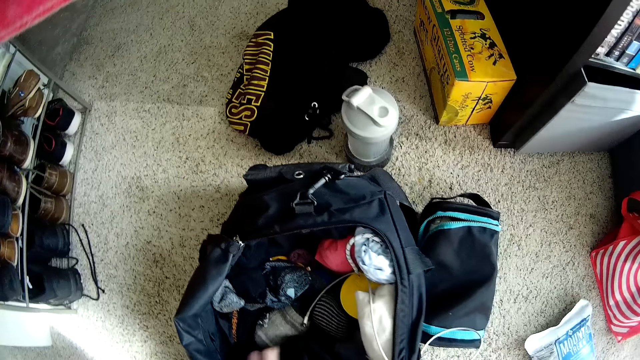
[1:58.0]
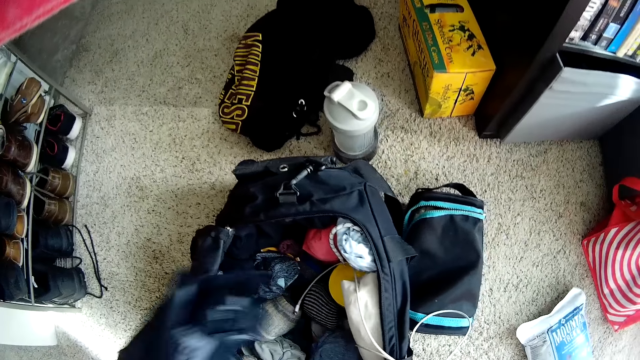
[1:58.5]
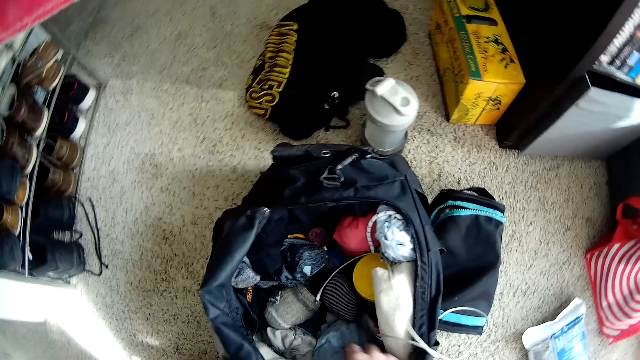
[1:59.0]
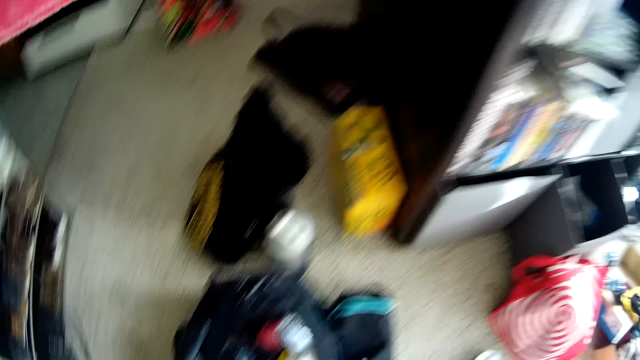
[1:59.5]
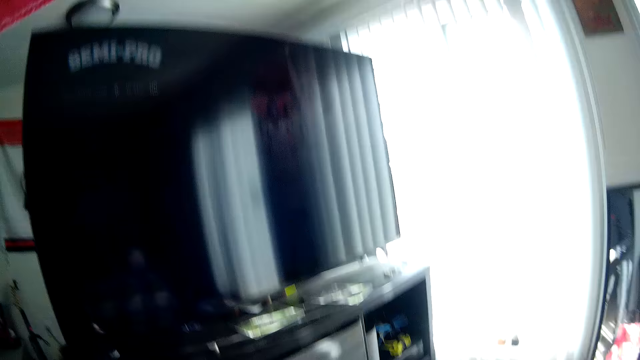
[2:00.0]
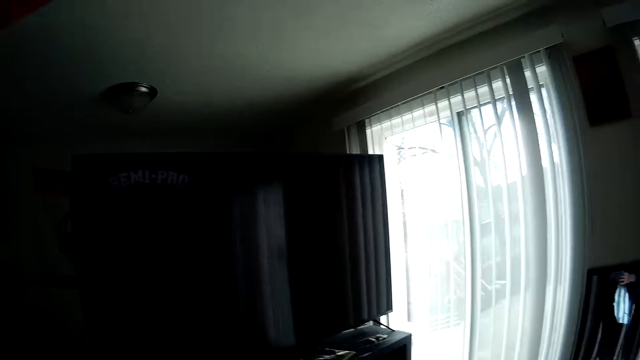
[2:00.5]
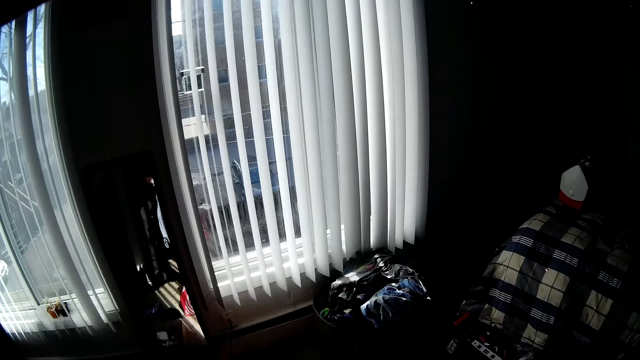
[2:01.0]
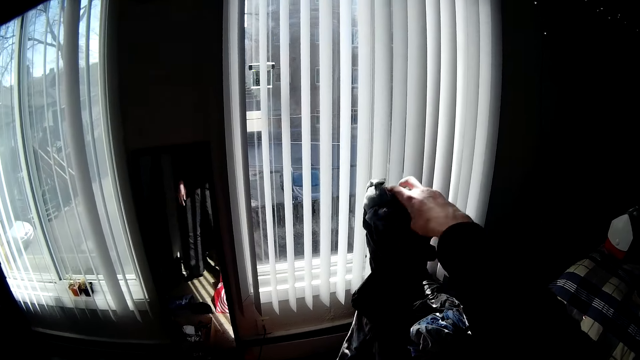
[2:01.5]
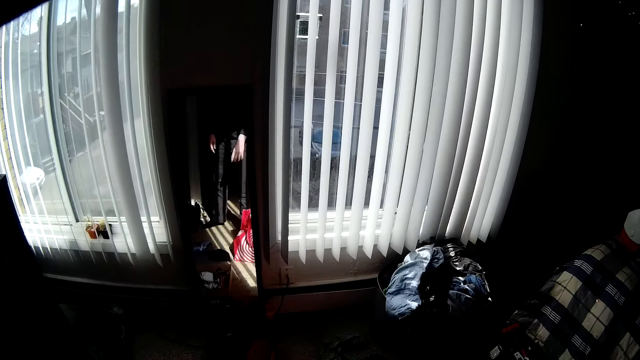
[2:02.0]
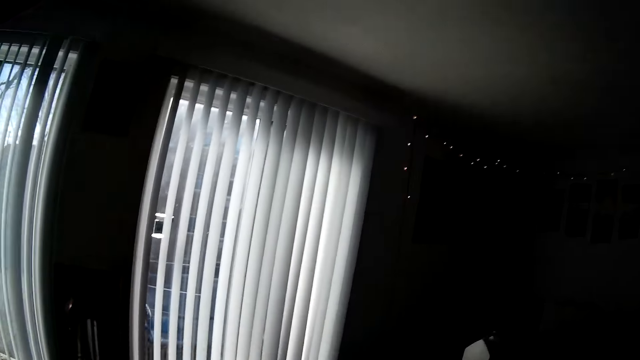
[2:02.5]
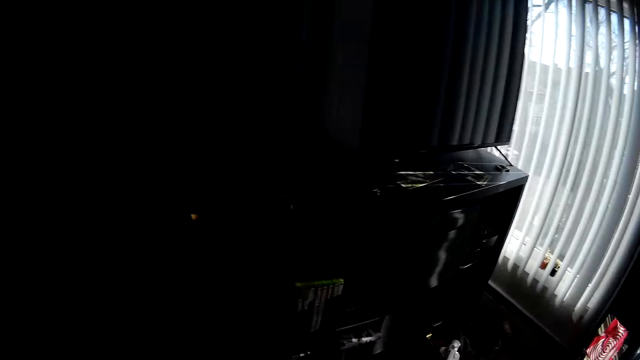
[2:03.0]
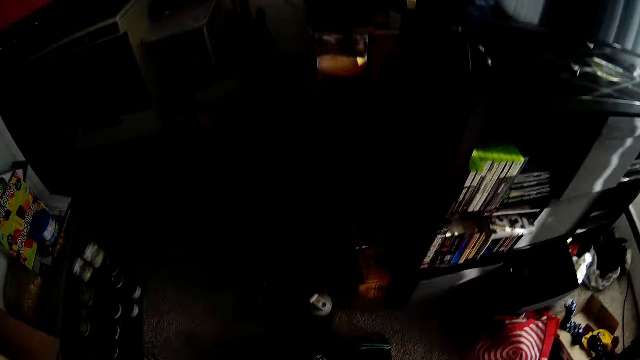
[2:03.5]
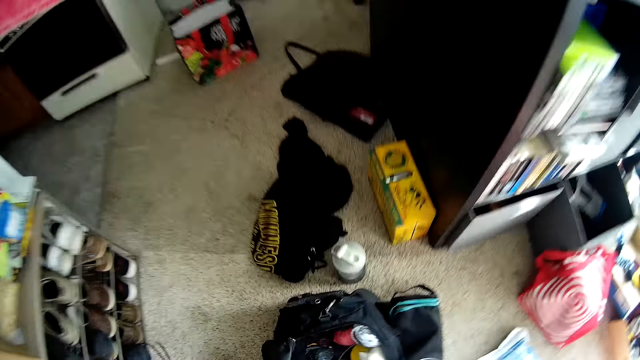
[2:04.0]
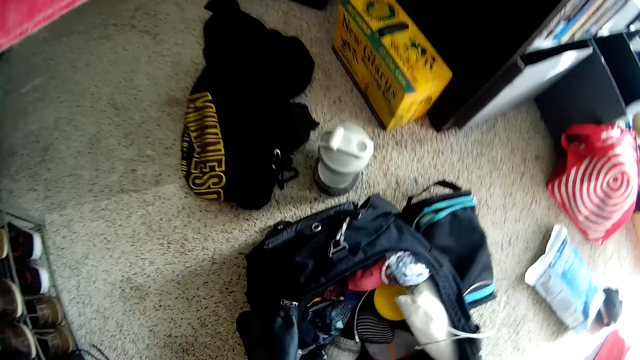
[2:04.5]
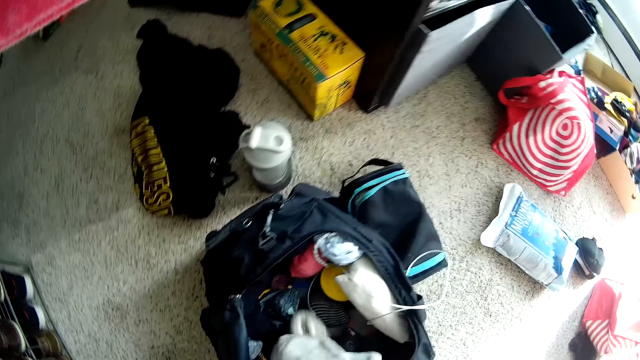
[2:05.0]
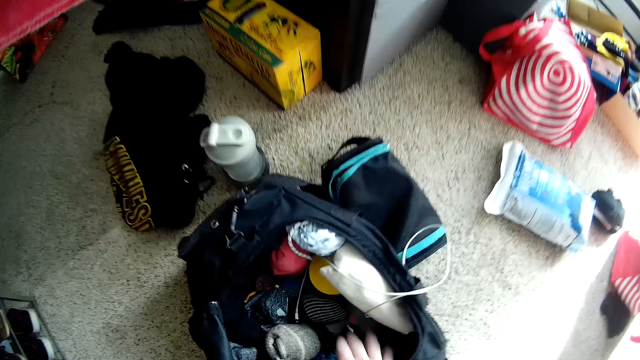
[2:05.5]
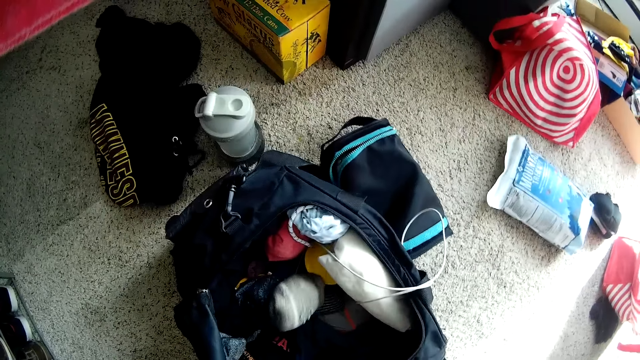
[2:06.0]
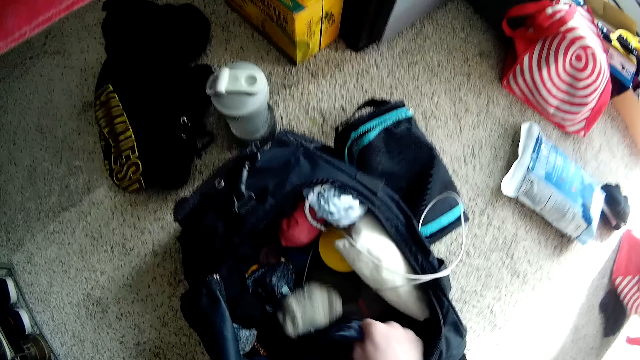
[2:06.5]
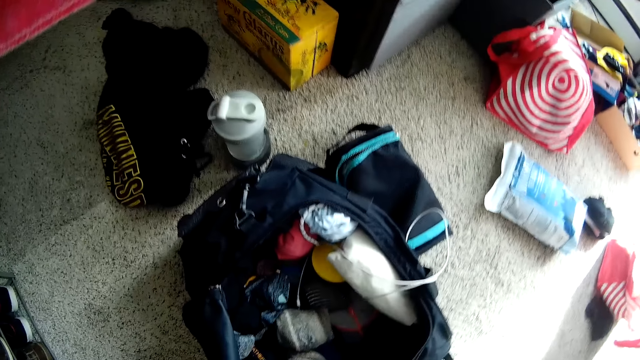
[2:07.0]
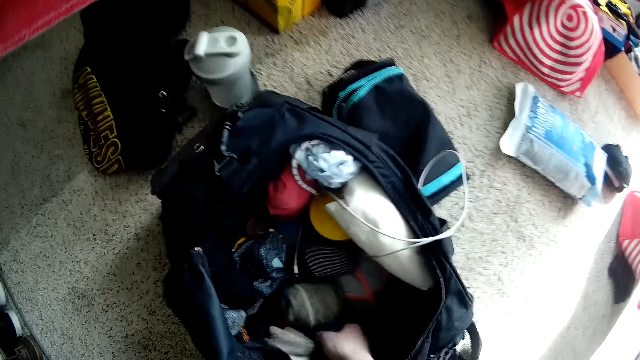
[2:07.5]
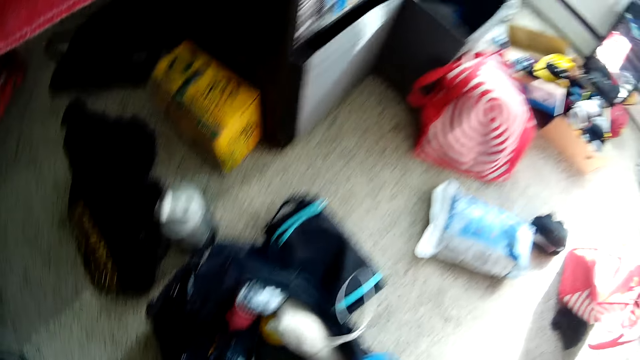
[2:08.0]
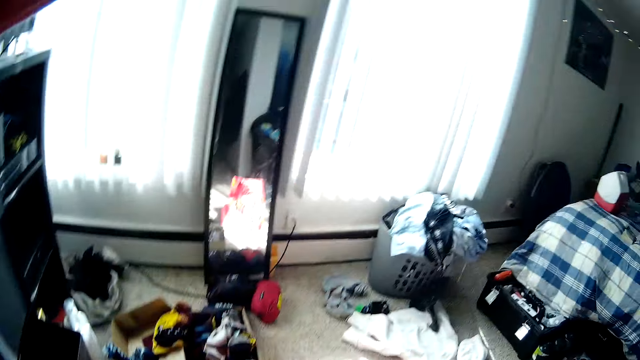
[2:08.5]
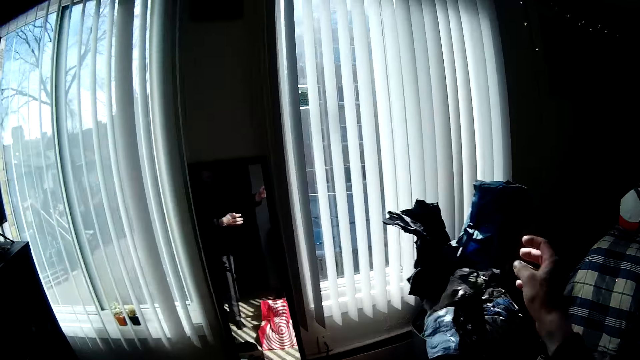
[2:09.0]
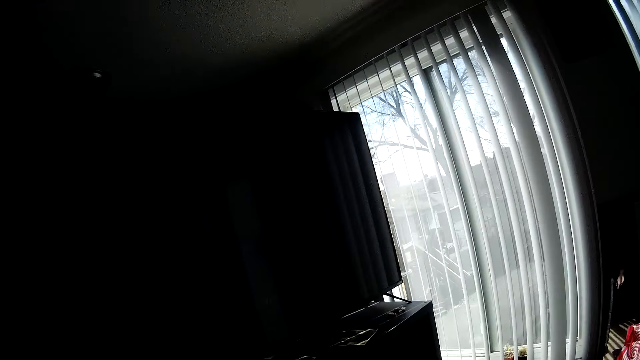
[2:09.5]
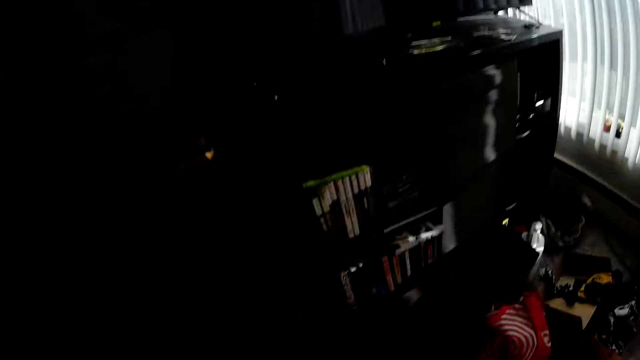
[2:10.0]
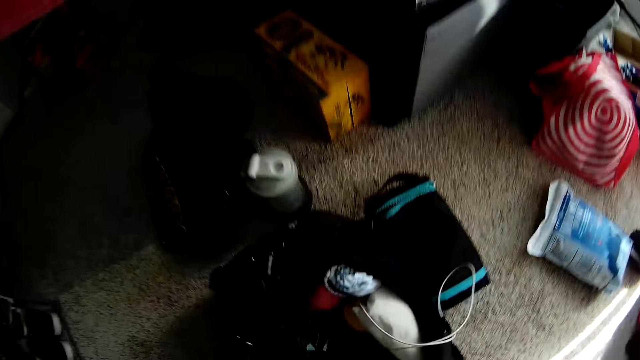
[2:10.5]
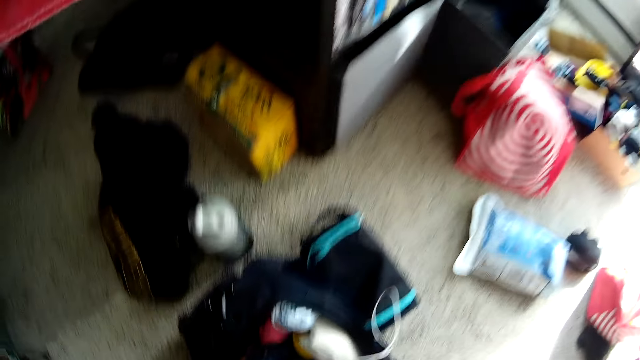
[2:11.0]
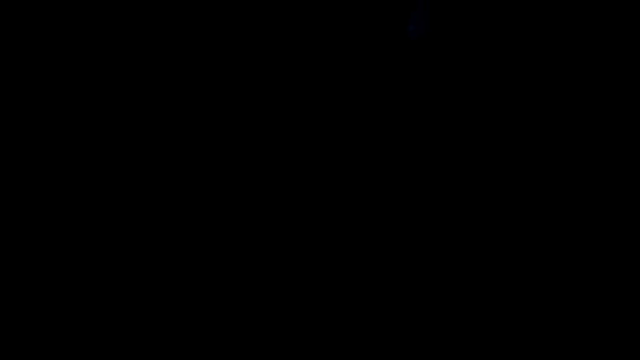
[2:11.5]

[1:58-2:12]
The camera wearer picks a cloth from a bag on the floor with his left hand. He throws the cloth into the laundry basket with his right hand. He picks clothes from the bag on the floor. He throws the clothes into the laundry basket with his right hand.

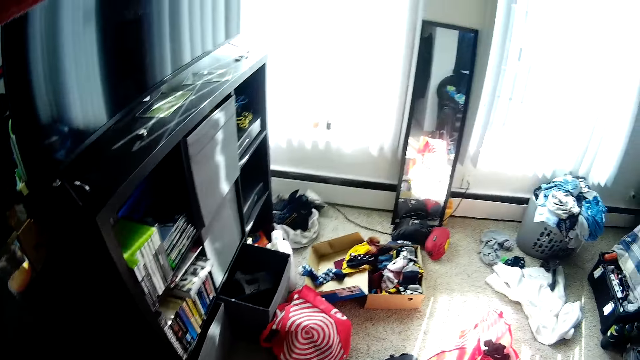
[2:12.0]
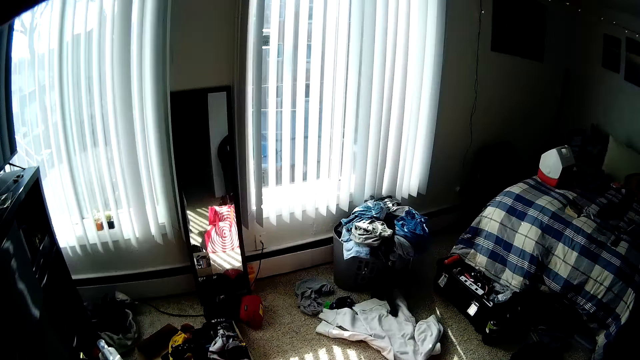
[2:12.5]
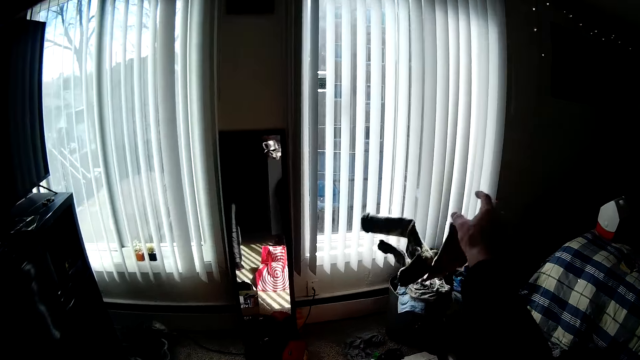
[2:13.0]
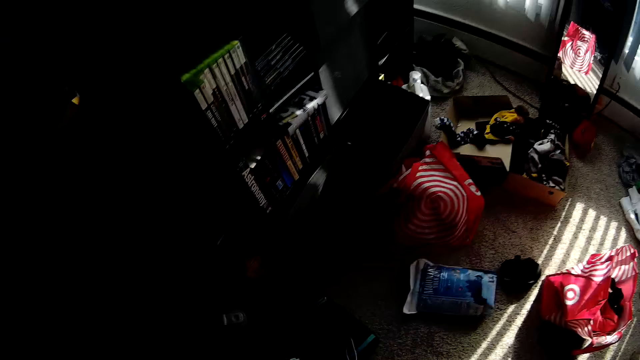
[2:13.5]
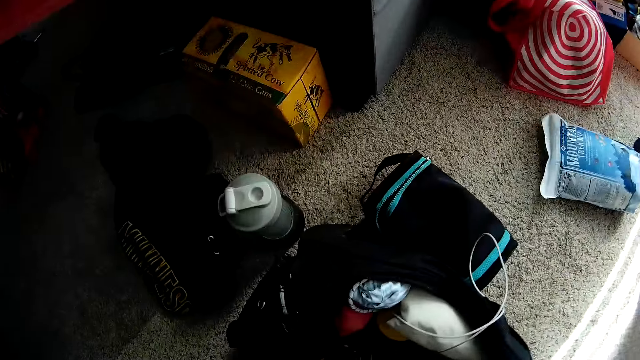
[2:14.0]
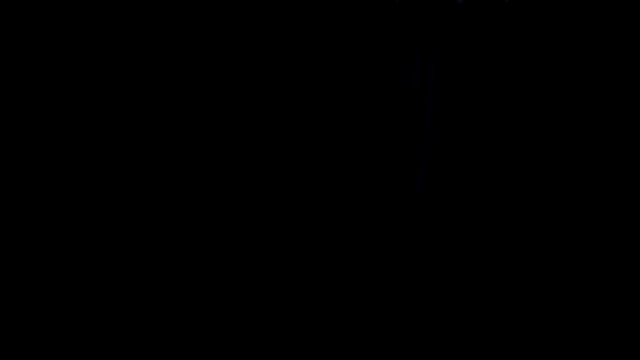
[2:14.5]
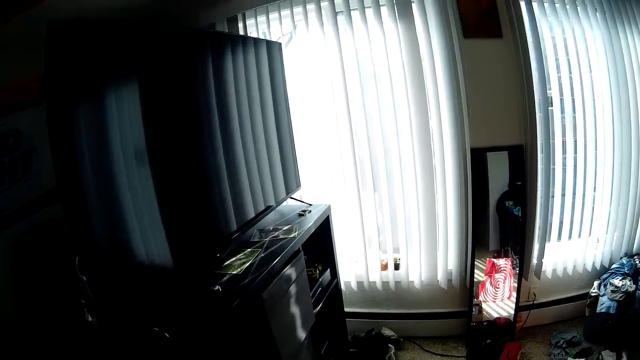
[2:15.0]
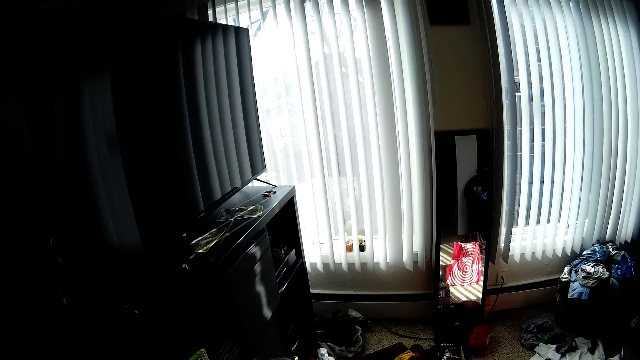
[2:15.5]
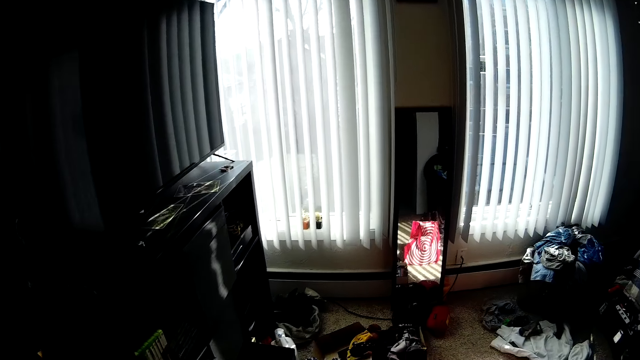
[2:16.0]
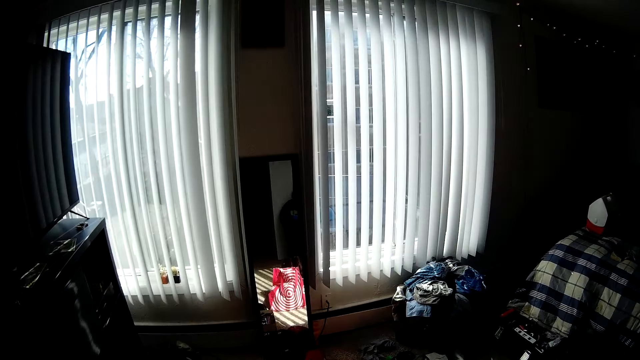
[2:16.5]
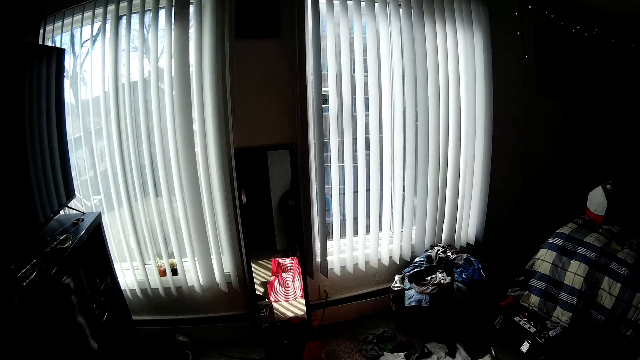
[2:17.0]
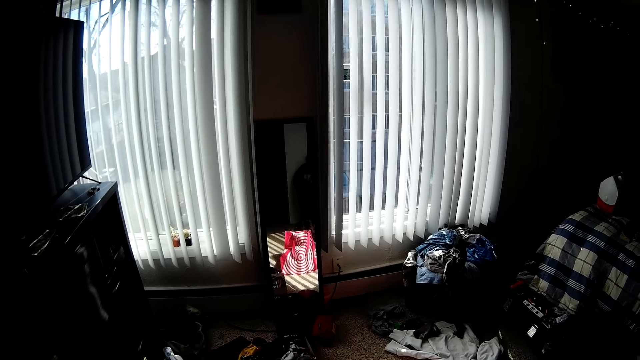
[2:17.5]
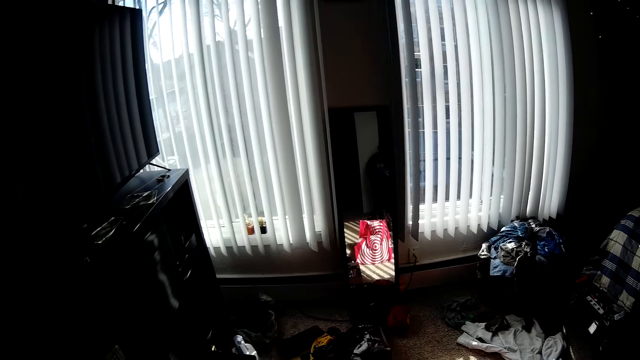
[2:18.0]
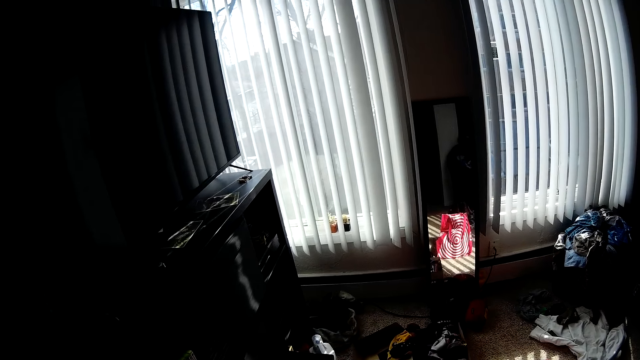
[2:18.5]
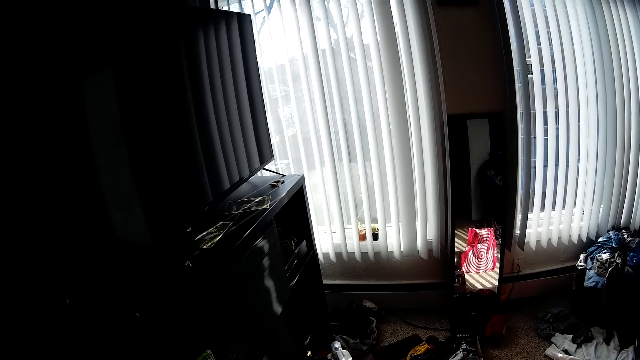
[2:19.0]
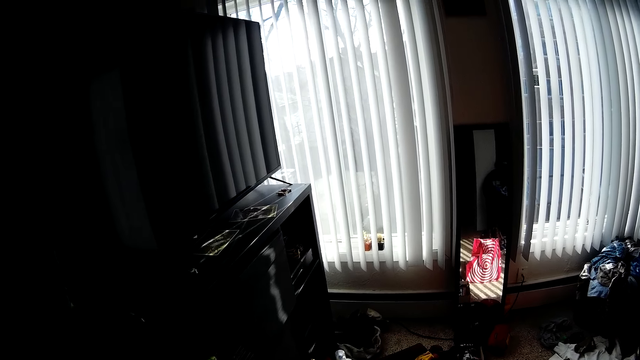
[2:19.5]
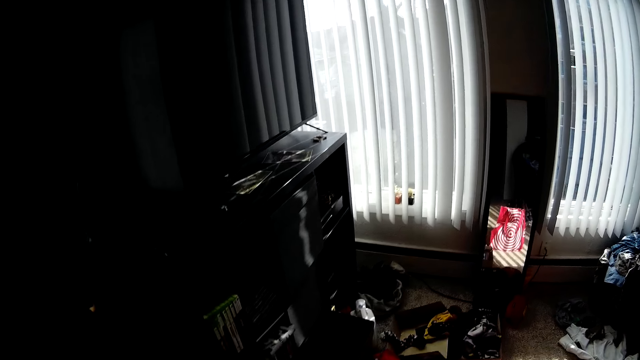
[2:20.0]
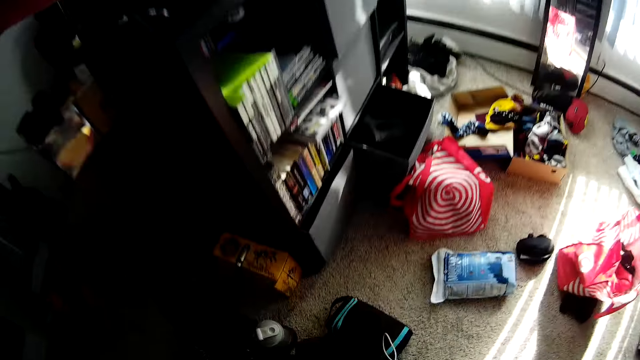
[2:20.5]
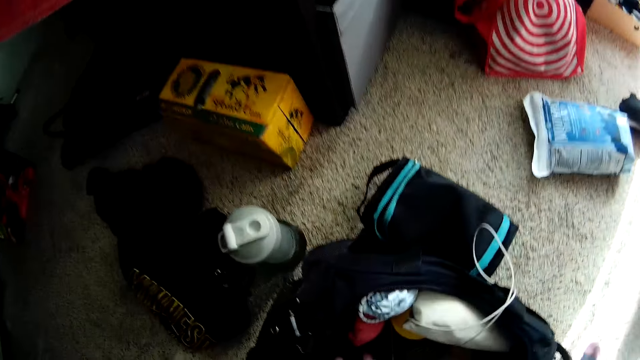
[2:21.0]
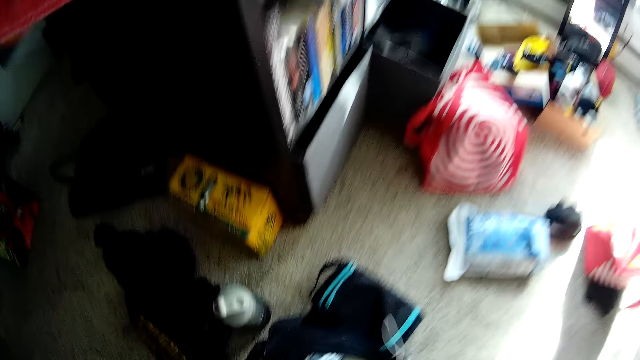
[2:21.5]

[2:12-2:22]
The camera wearer throws the clothes into the laundry basket with his right hand. He throws the cloth into the laundry basket with his right hand.
